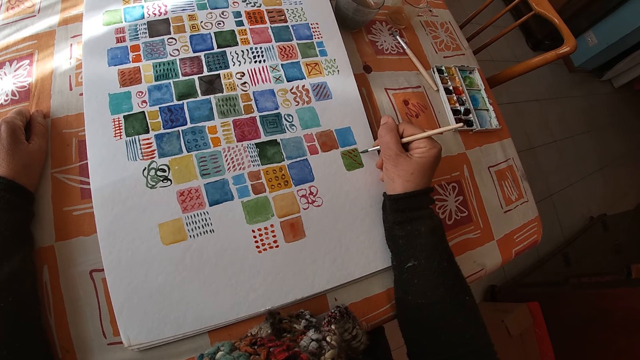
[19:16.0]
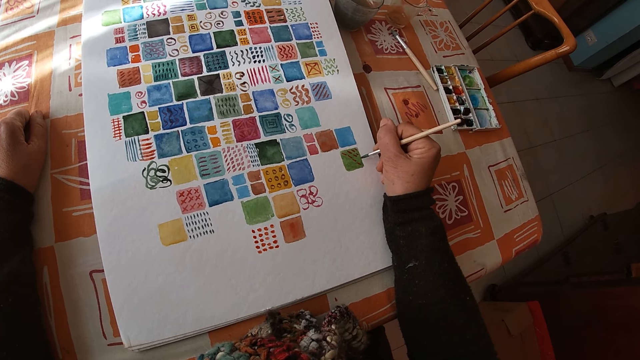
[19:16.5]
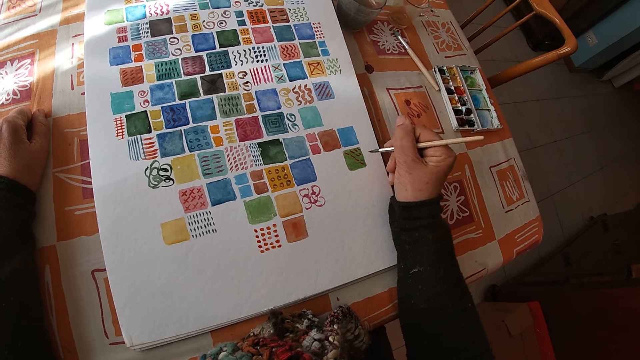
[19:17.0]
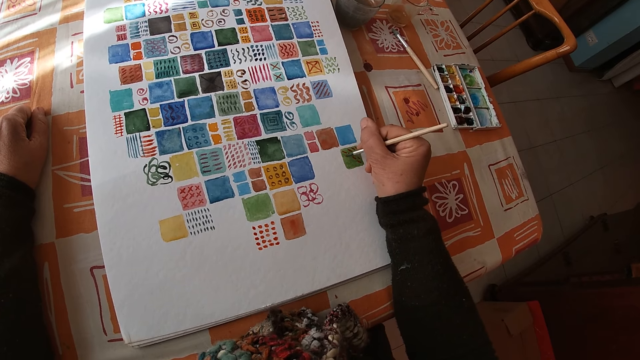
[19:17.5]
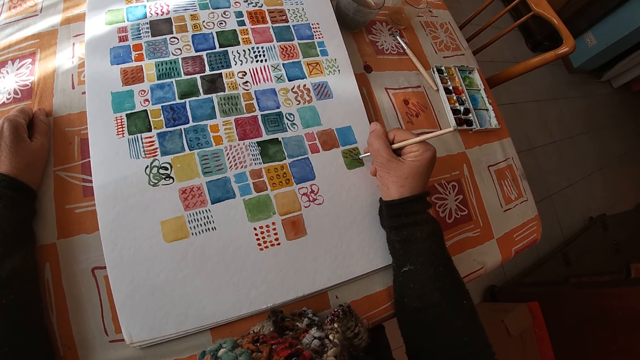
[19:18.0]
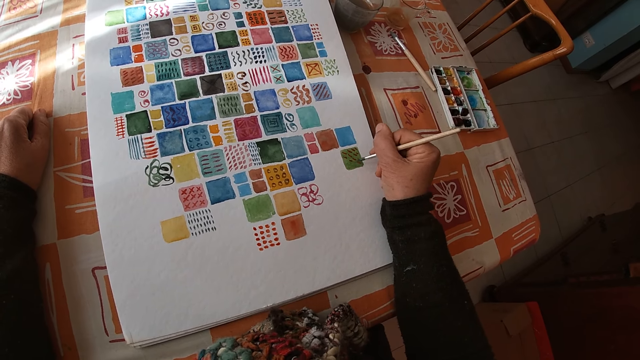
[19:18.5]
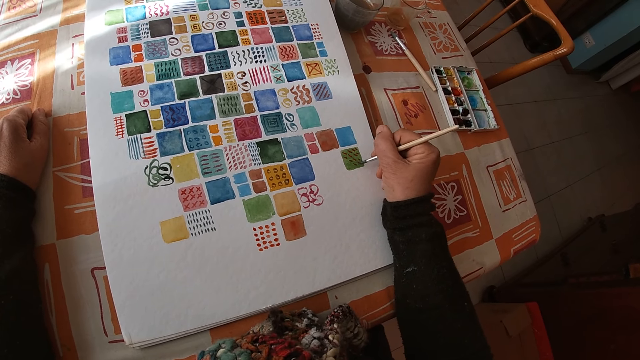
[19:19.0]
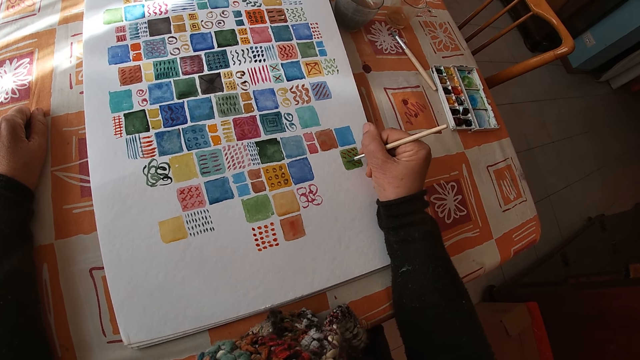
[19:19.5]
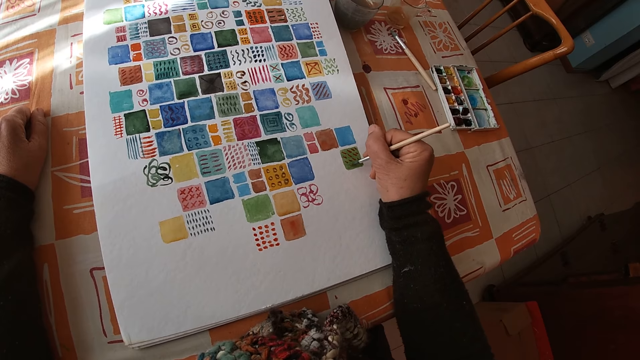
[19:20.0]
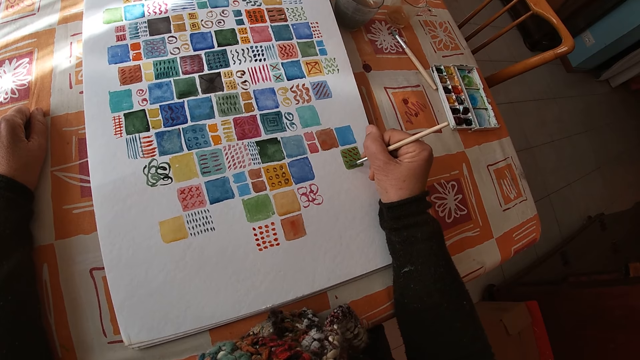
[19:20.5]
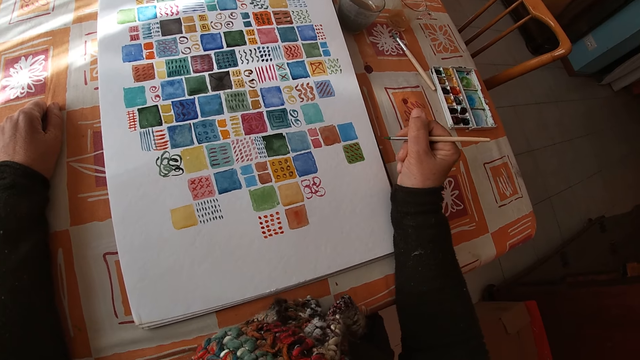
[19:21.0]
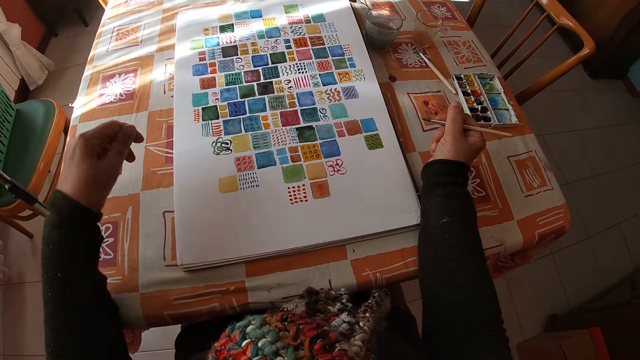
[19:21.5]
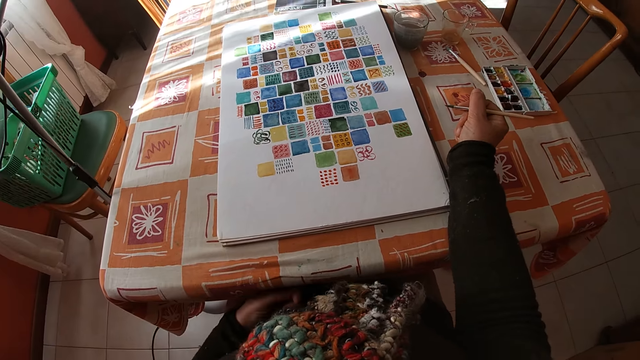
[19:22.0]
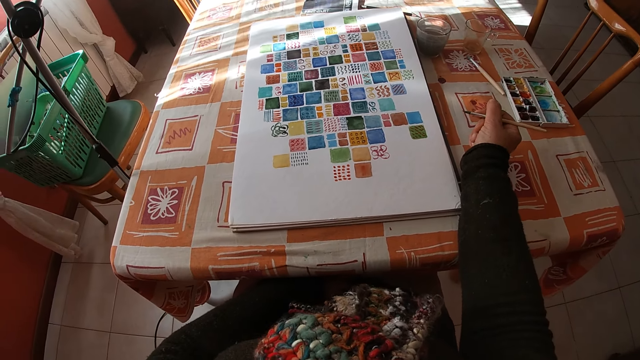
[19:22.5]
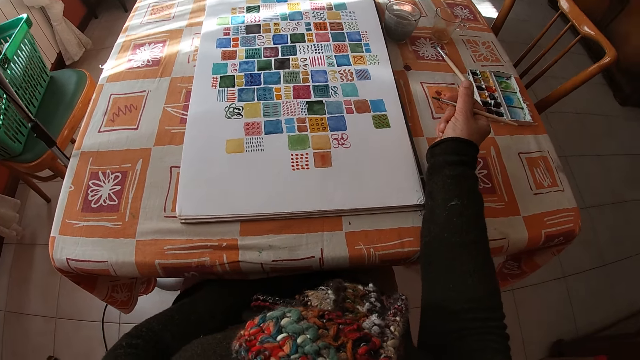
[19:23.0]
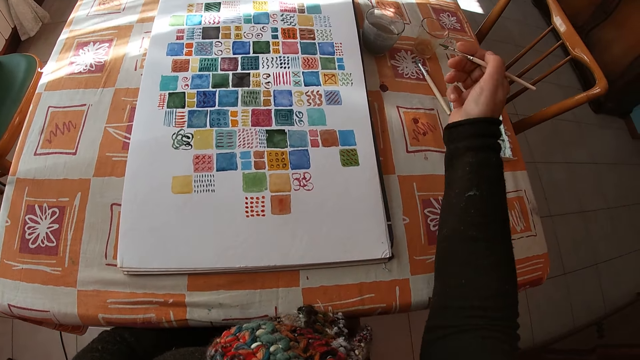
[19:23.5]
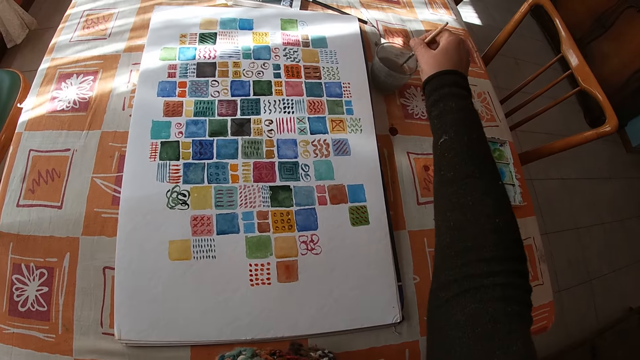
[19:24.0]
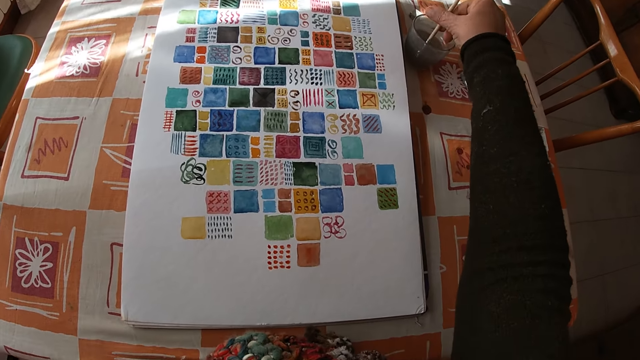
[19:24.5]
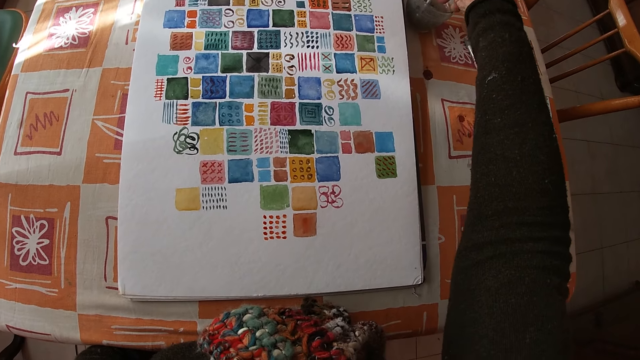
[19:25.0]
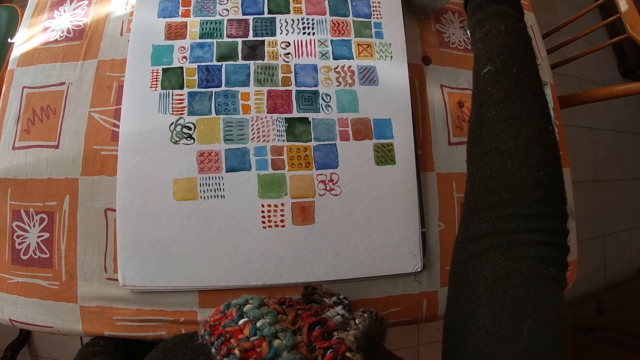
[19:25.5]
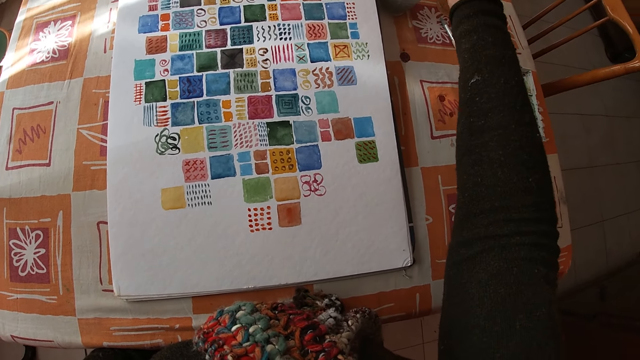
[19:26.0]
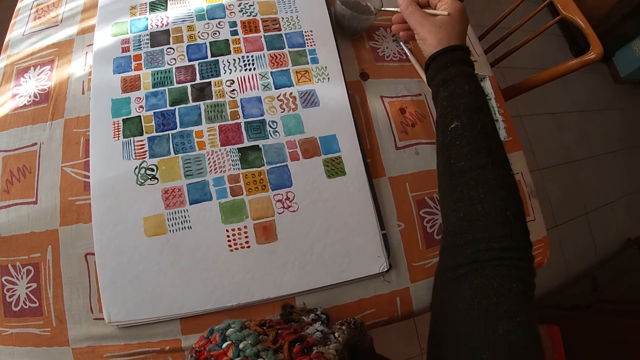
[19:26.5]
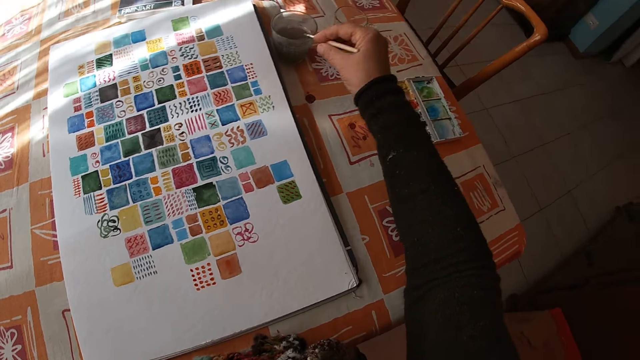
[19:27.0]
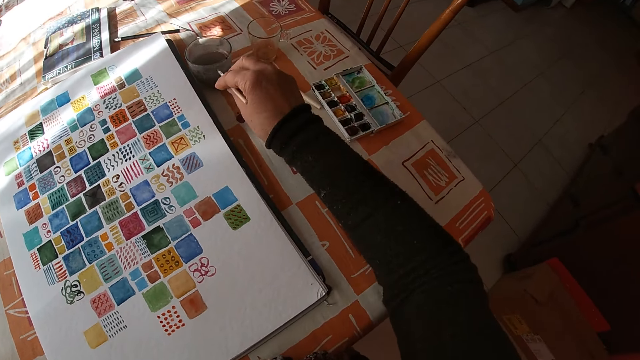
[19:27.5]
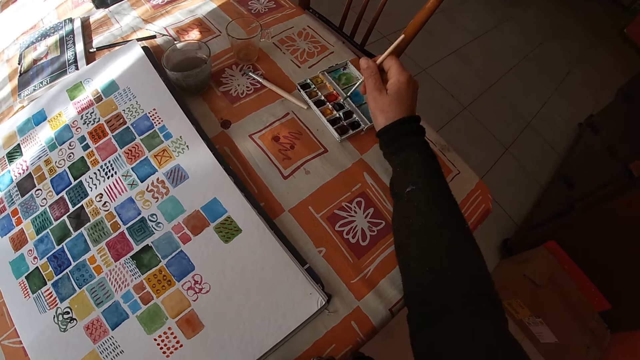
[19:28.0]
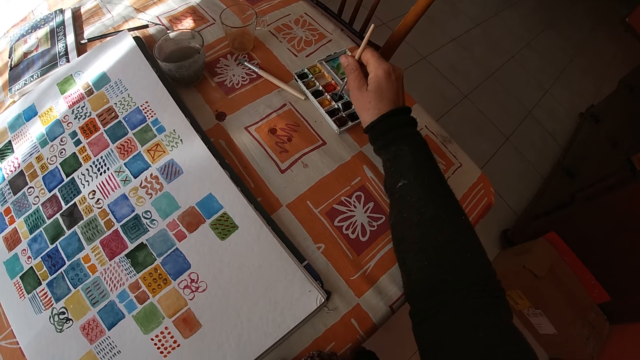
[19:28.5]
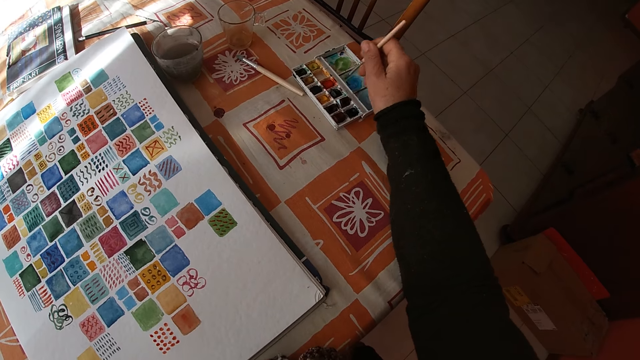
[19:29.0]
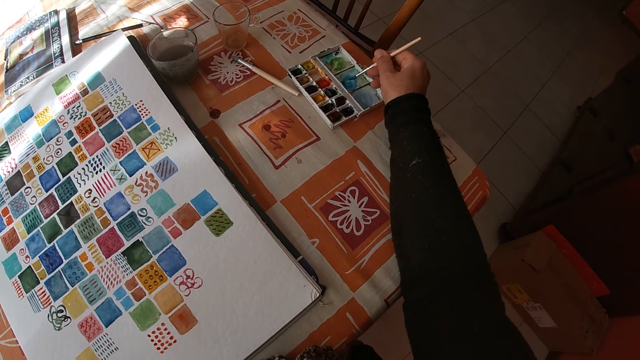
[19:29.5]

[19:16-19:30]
The camera wearer lifts the hand. She places her left hand on her thigh under the table. She rinses the paint brush in her right hand in the bowl of water on the table. She shakes the paint brush and rubs the paint brush against the glass. She mixes paint with the paint brush in her right hand in the color palette on the table.

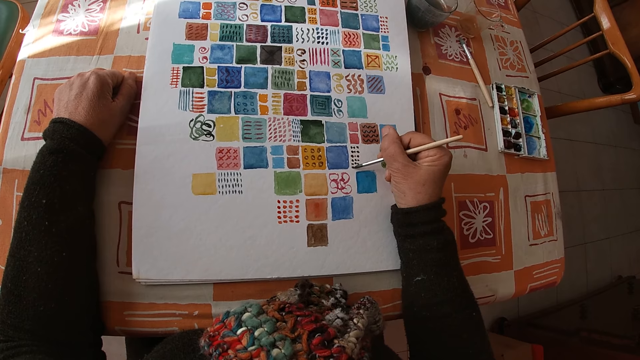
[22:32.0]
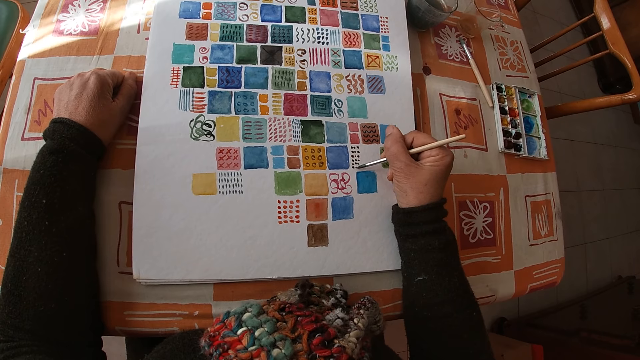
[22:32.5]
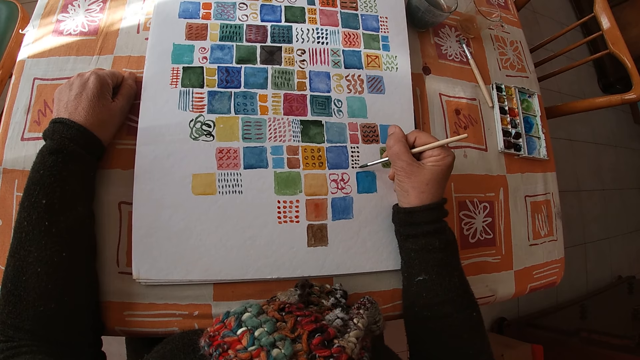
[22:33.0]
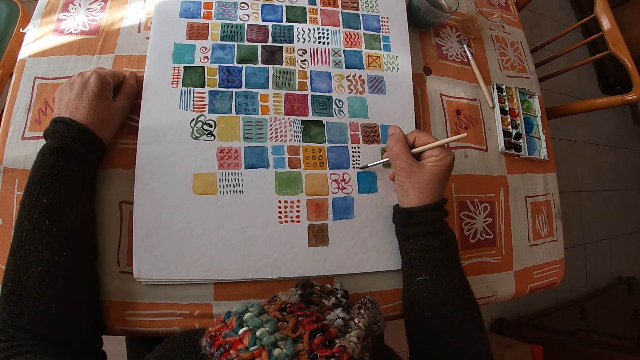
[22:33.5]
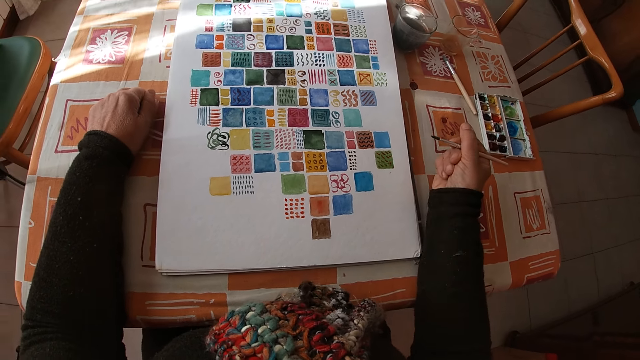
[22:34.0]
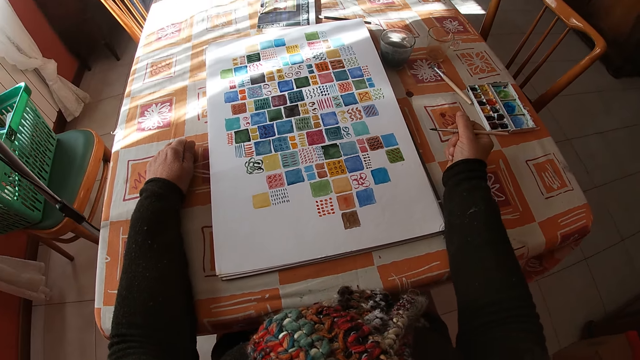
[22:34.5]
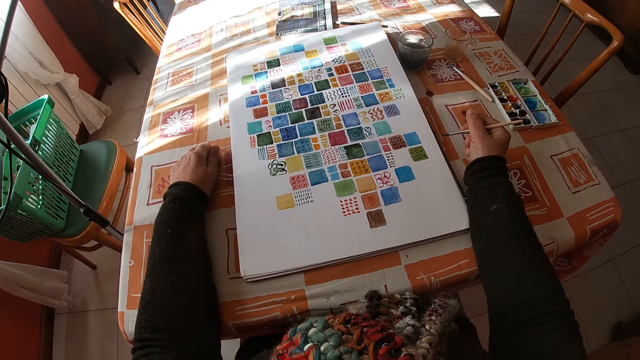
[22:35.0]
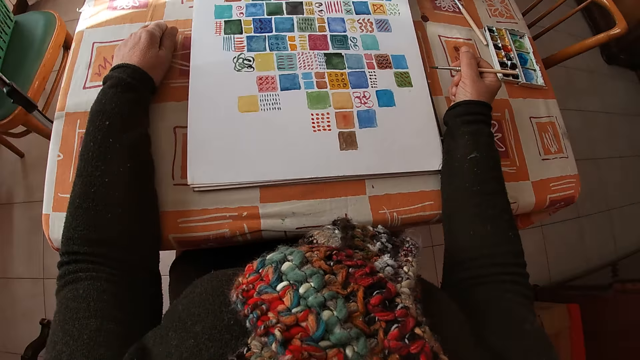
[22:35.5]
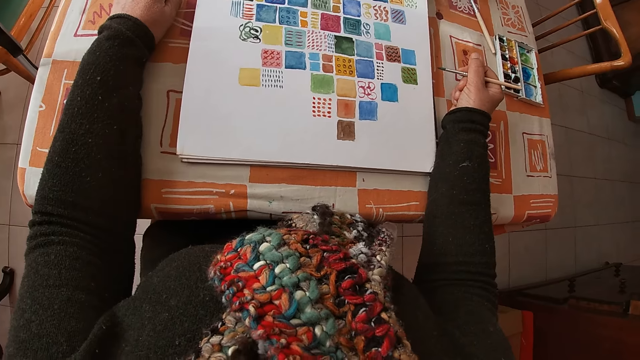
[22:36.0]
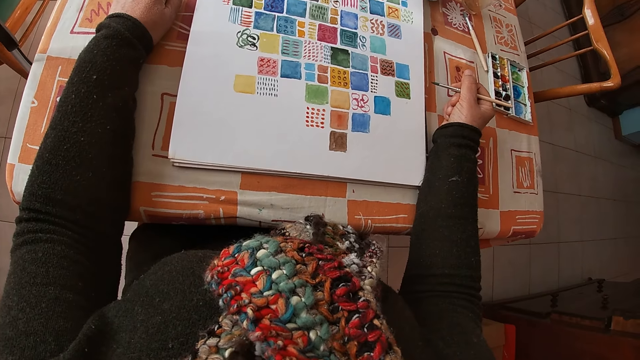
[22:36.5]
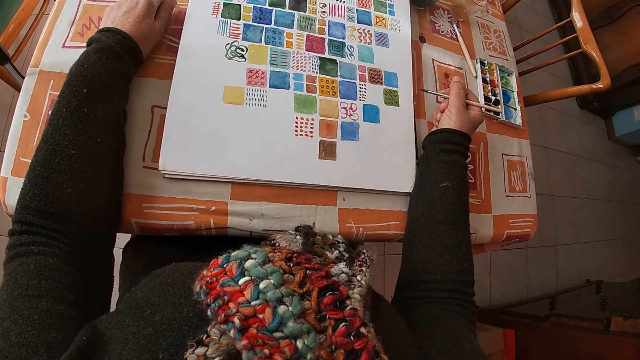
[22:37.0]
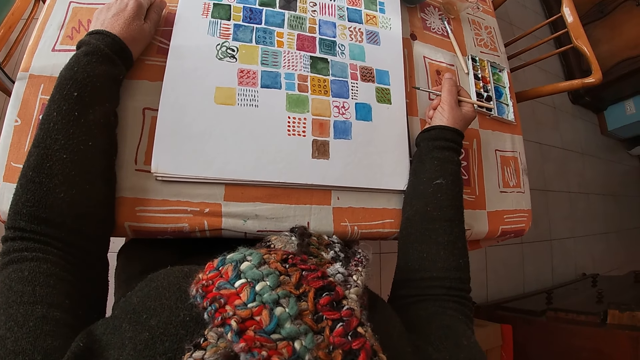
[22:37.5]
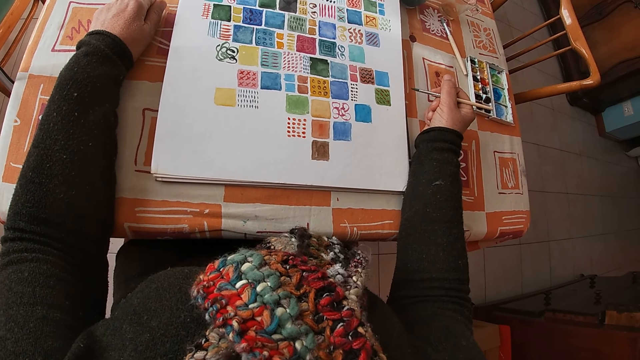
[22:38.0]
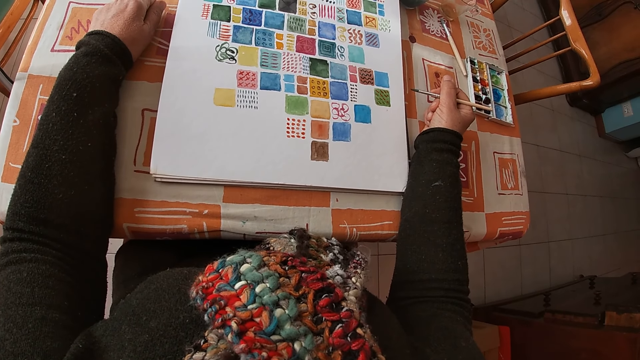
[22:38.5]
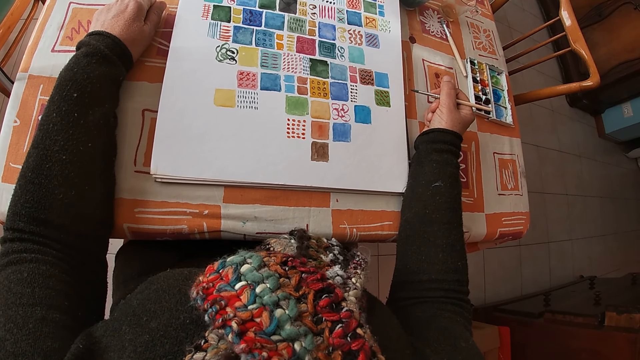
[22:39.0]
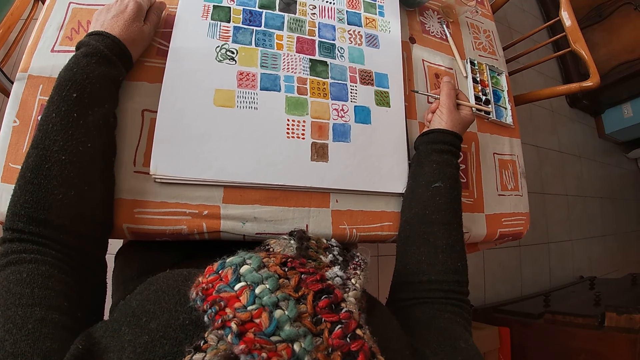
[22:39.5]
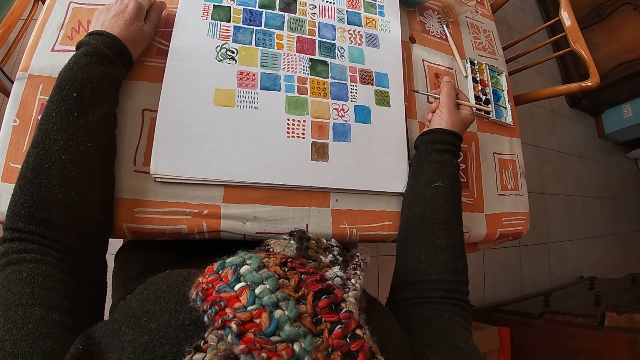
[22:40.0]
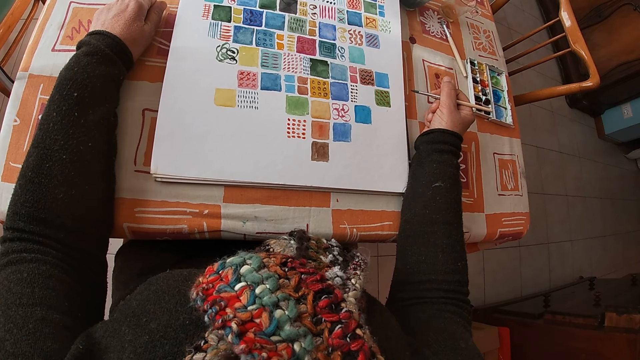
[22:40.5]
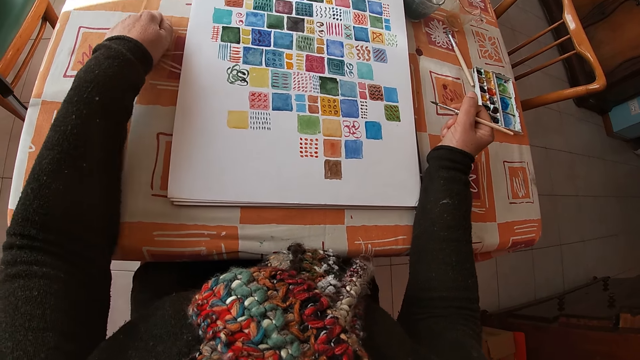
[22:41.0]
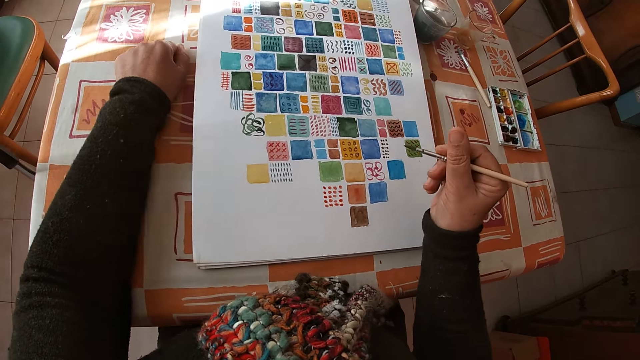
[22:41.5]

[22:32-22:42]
The camera wearer places her right hand on the table. She holds the paint brush. She looks at the drawing.
